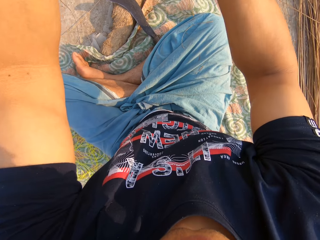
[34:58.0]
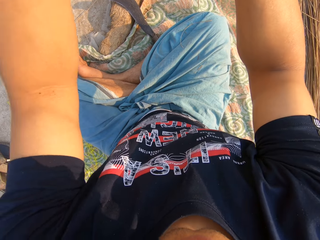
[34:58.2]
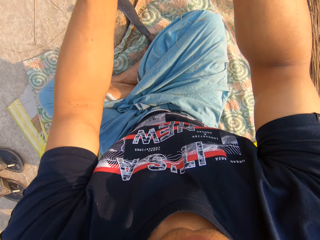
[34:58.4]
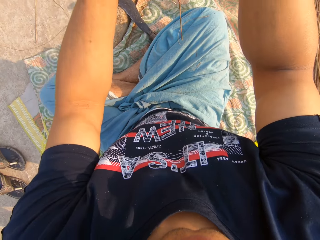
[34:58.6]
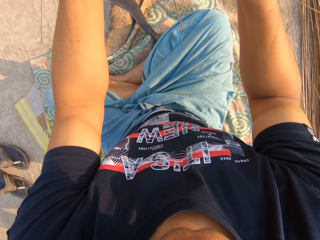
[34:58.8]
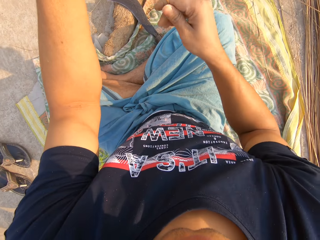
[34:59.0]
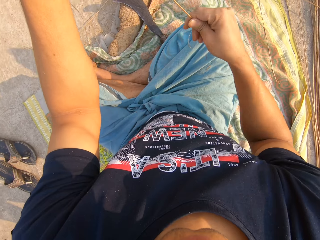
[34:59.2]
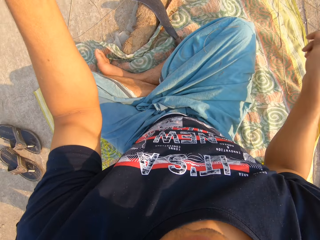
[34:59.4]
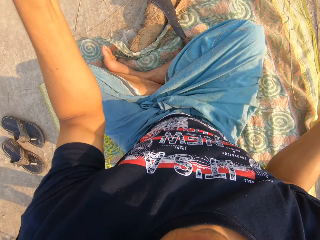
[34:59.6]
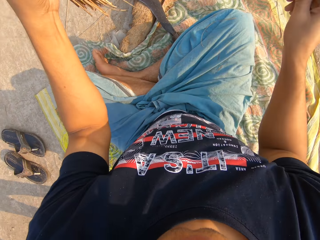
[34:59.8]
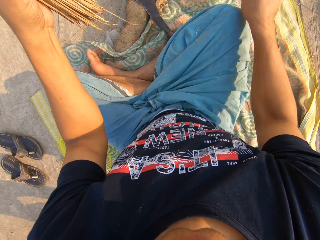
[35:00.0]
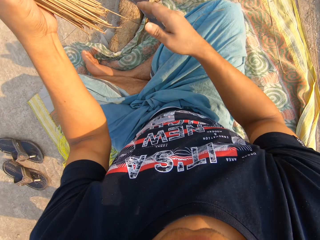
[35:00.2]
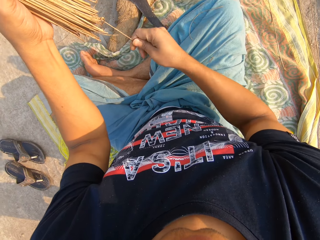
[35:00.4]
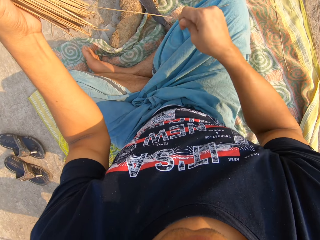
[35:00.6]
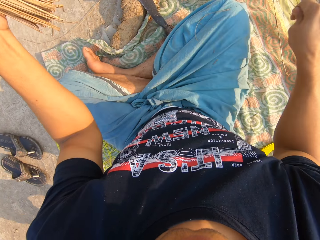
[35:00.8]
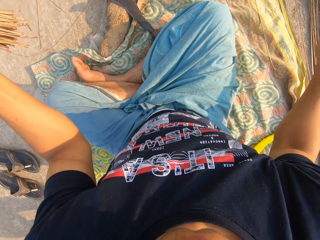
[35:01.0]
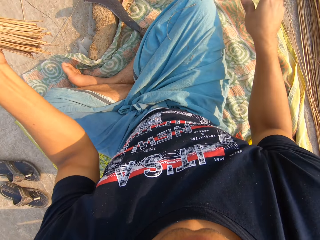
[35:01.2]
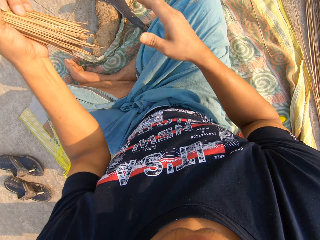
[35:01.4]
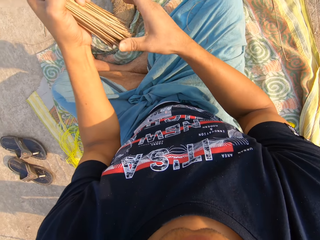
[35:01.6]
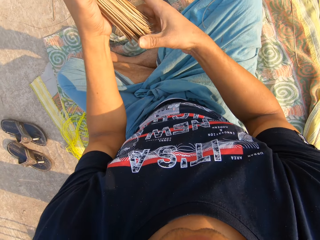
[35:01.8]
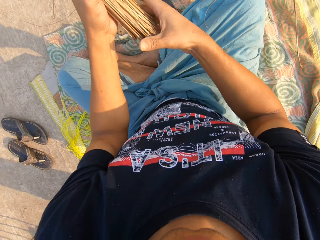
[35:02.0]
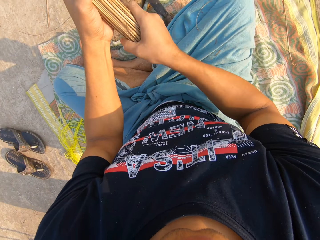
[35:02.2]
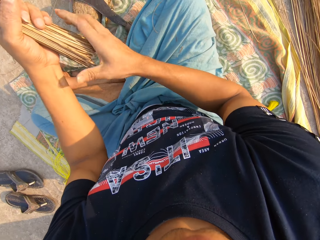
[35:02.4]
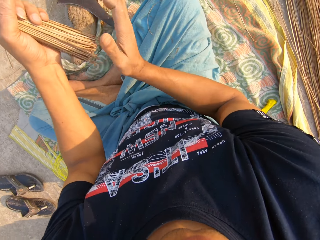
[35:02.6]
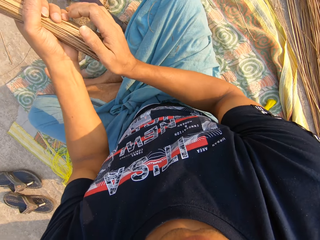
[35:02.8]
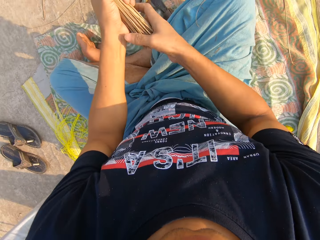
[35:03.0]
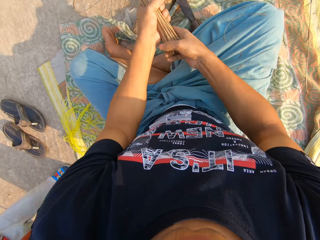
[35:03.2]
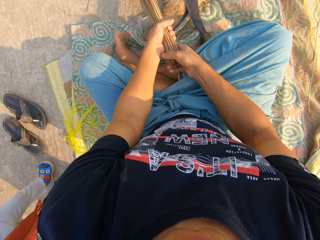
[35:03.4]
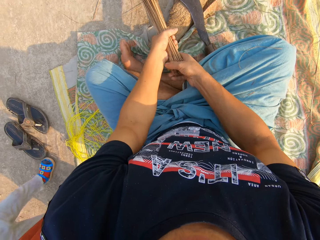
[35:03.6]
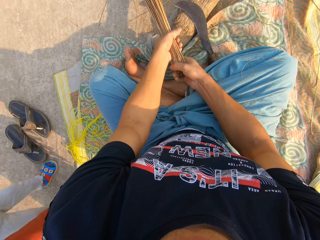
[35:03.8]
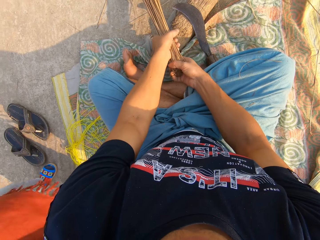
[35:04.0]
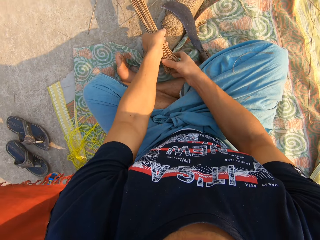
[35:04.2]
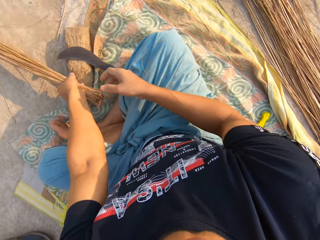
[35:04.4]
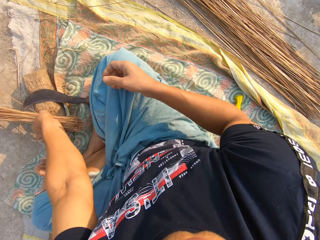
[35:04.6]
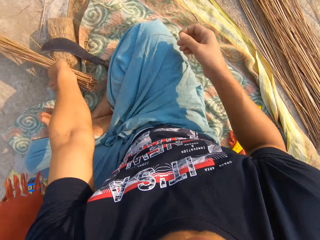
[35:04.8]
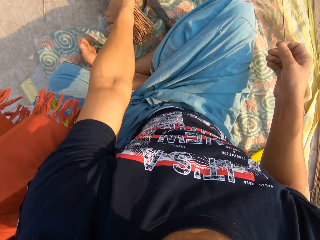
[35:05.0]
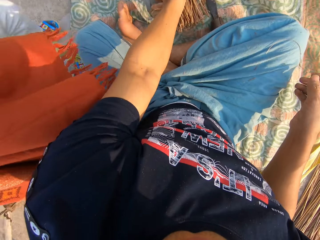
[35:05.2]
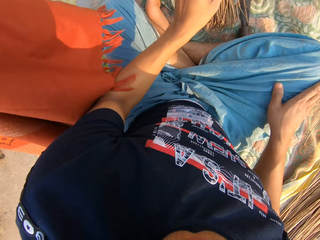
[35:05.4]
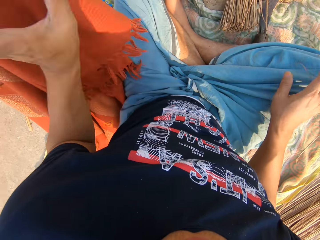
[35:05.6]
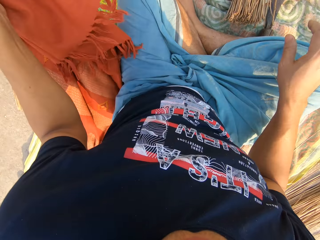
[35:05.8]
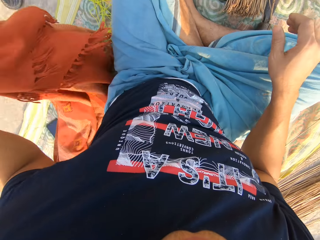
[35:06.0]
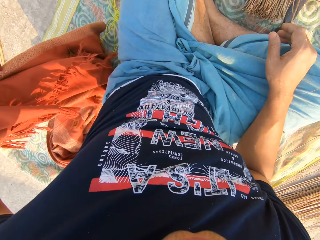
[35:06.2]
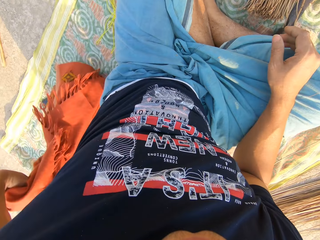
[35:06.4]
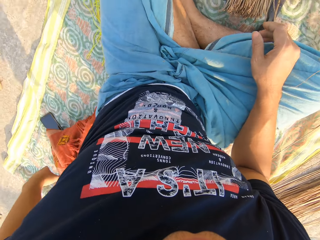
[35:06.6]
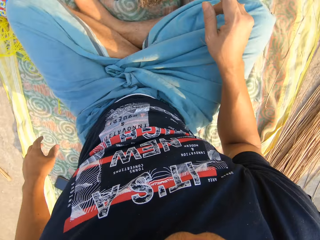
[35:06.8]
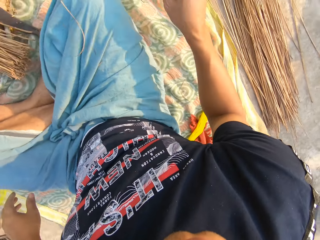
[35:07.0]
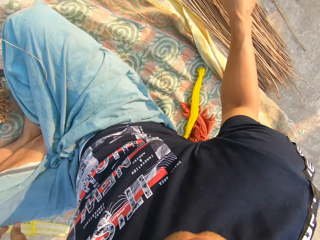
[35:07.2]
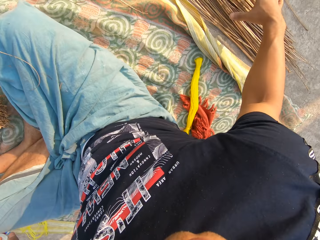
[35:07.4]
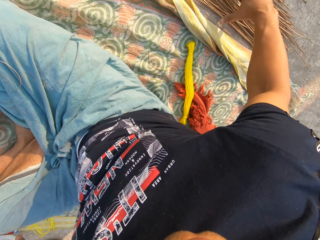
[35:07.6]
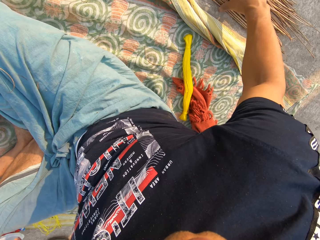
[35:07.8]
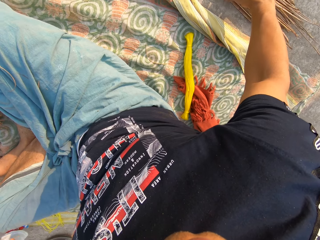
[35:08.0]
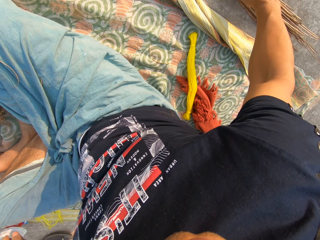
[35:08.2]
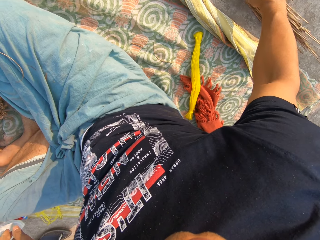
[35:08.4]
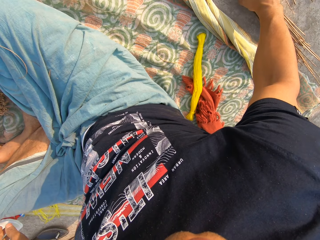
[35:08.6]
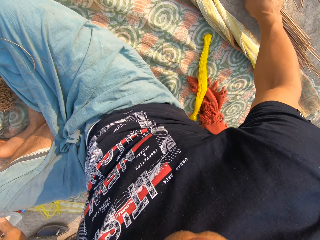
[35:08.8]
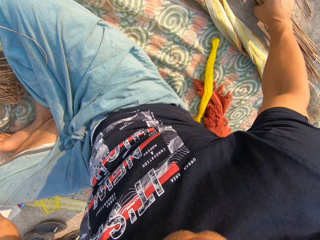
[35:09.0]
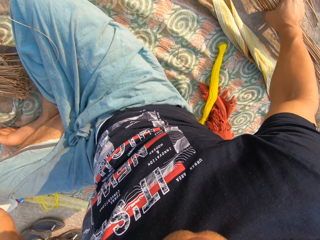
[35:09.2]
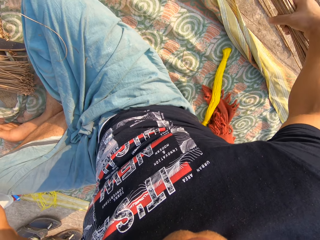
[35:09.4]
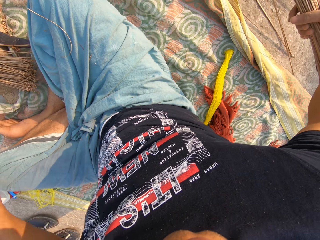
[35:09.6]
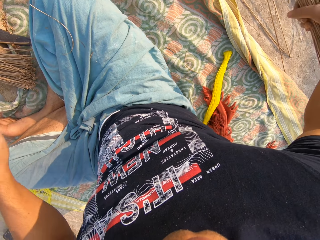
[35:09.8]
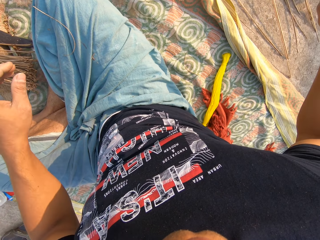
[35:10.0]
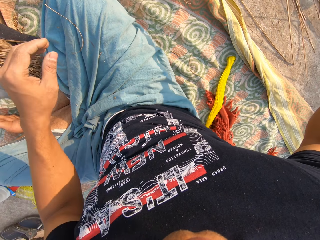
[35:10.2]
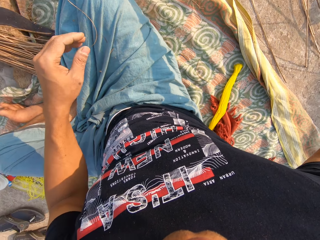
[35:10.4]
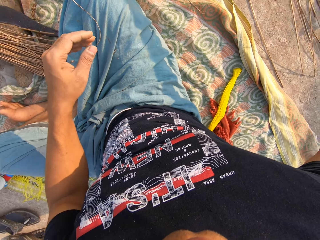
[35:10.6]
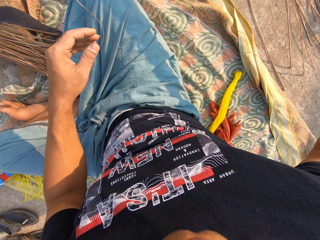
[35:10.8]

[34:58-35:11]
The camera wearer pulls on the stick with his hand and throws the stick away. He removes a piece of broom or another stick from a bunch of broom with his right hand. He throws the stick away. He holds the sticks with both his hands. He hits under the broom with his right hand. He places the broomsticks on the board. A person stands beside the camera wearer. The camera wearer looks around. He drops the broom on the floor with his left hand. He picks up the scarf. He throws the scarf on the cloth with his left hand. He picks up the broom from the ground with his right hand.

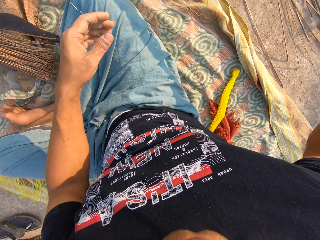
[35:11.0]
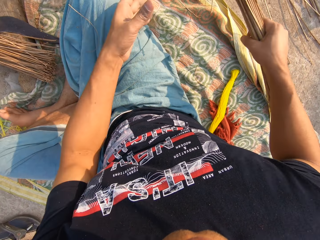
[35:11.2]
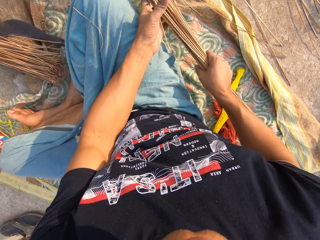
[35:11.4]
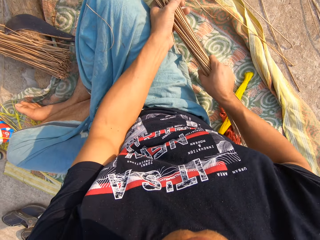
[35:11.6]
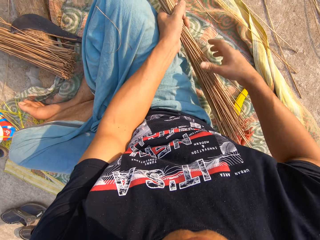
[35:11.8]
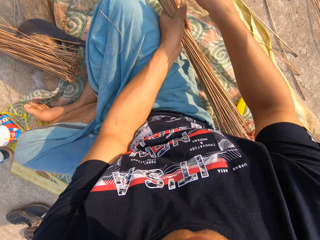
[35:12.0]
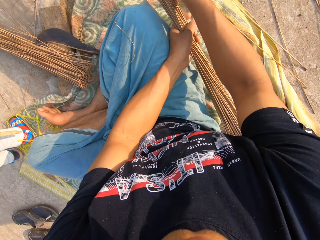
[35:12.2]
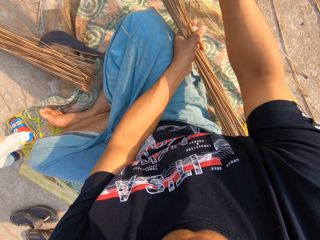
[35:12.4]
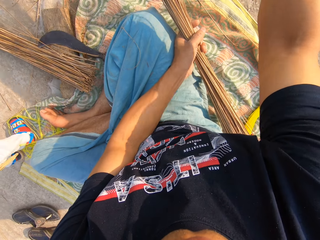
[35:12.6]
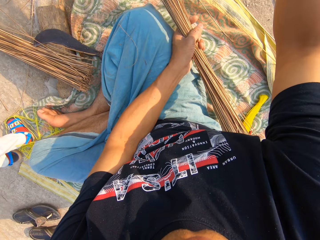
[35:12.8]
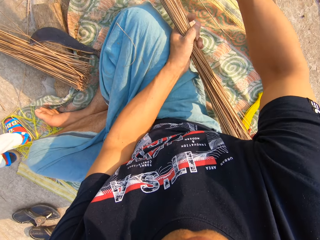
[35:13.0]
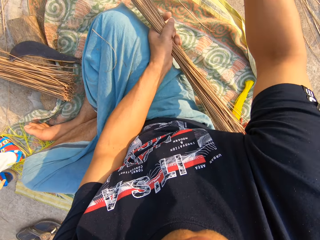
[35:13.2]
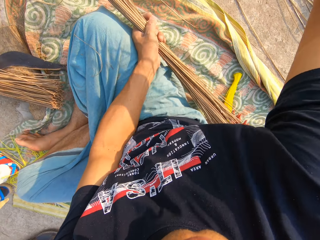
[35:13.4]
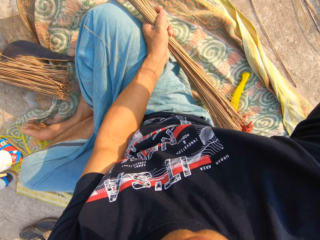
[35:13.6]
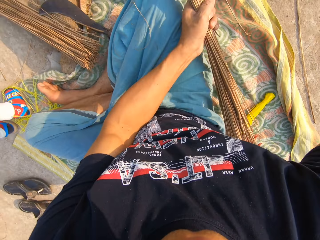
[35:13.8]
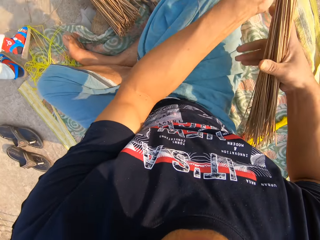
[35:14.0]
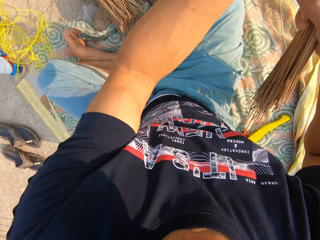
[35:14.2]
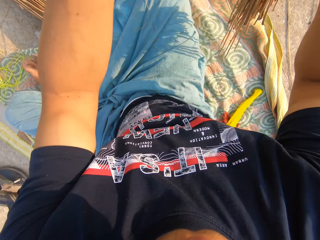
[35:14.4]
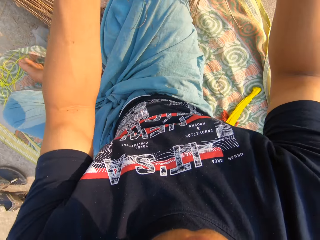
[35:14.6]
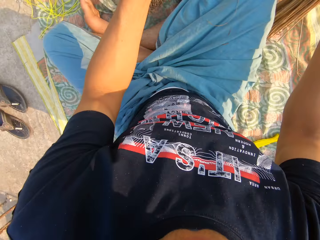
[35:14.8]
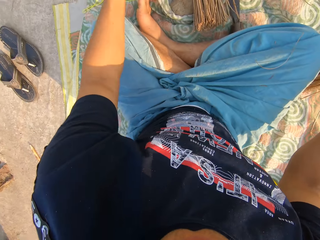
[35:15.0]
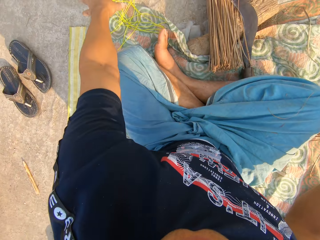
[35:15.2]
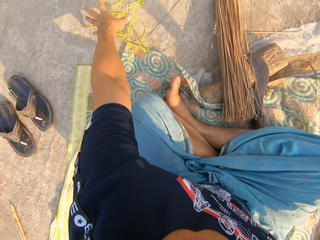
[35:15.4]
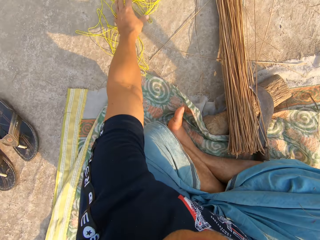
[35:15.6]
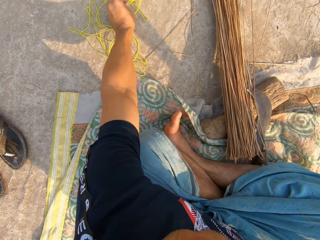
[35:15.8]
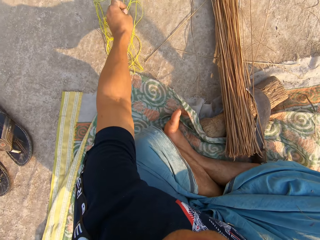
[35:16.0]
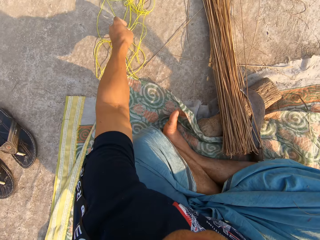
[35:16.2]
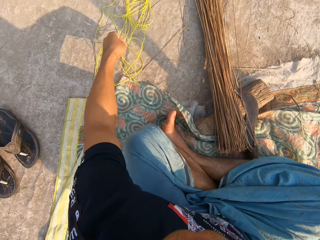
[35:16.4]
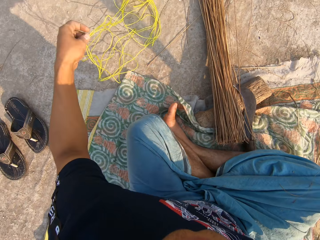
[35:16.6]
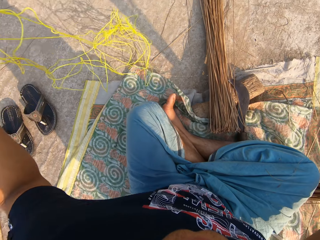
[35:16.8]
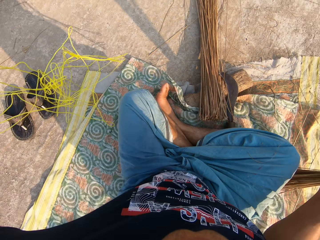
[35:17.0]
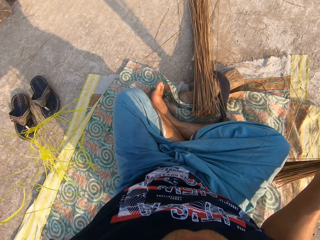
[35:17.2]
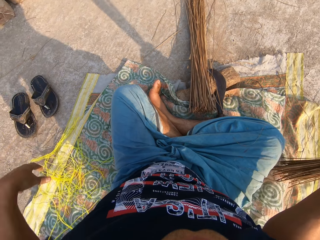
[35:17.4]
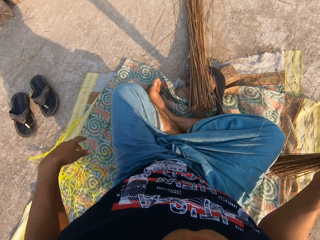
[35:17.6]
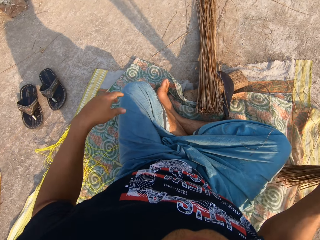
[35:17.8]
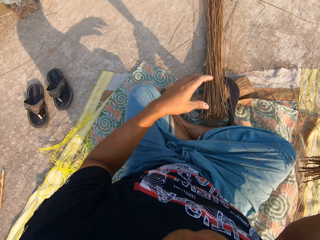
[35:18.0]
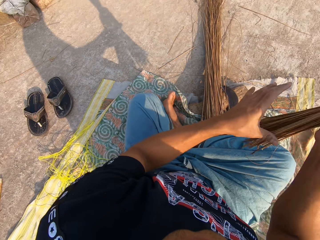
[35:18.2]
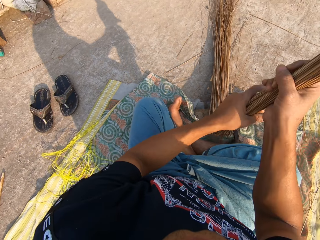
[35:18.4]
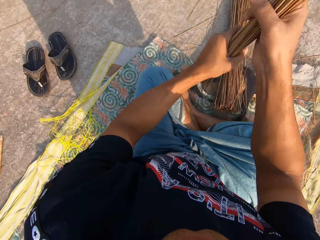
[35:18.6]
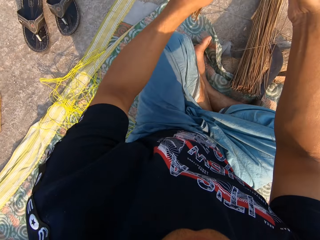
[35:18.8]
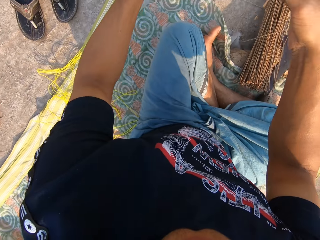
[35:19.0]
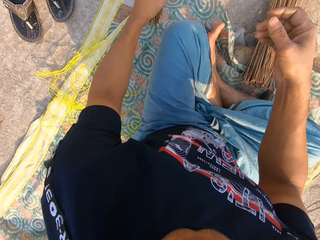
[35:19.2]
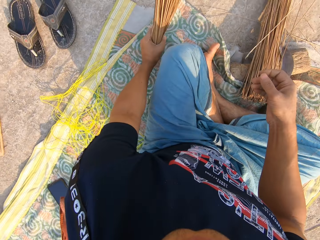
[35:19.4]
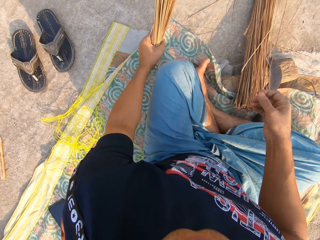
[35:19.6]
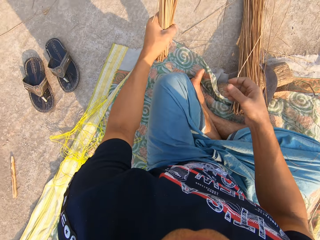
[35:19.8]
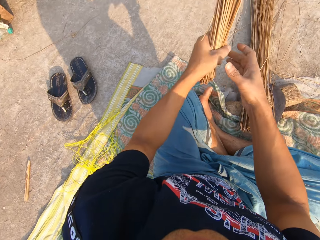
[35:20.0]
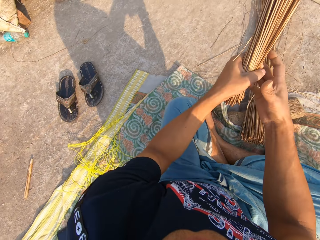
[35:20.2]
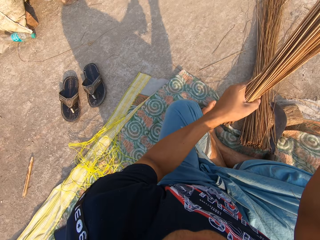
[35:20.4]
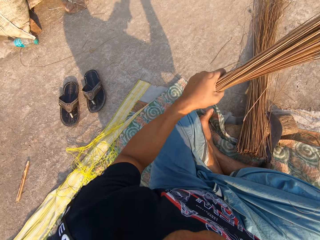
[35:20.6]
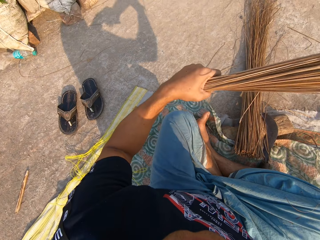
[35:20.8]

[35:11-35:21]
The camera wearer passes the broom from his right hand to his left hand. He pulls on the stick with his hand. He passes the broom from his left hand to his right hand. He picks up a rope from the ground with his left hand. He drops the rope on the ground with his left hand. He hits the broom on the ground with his right hand. He passes the broom from his right hand to his left hand. He hits the broom on the ground with his left hand.
